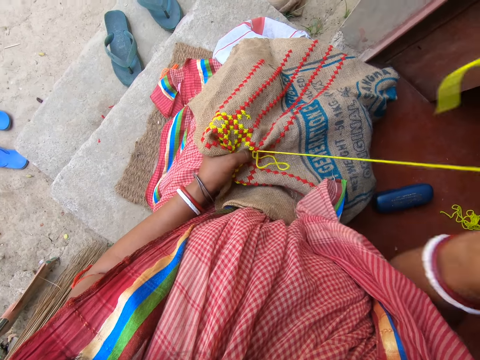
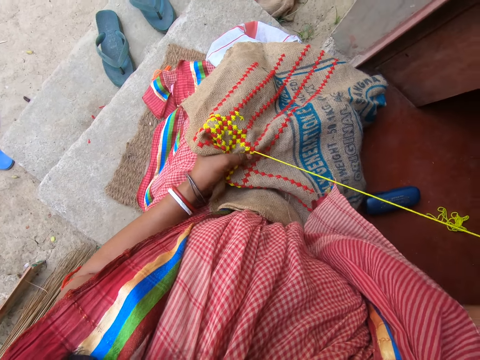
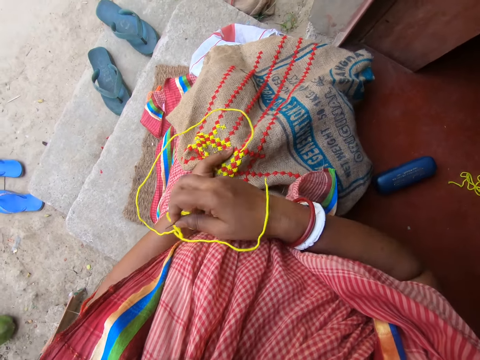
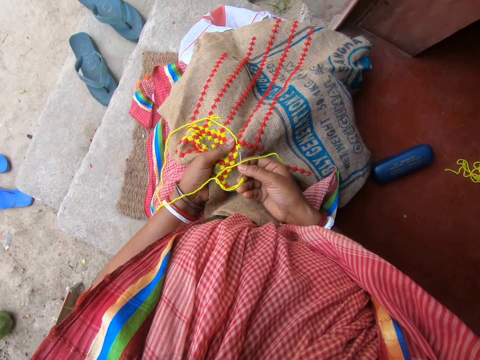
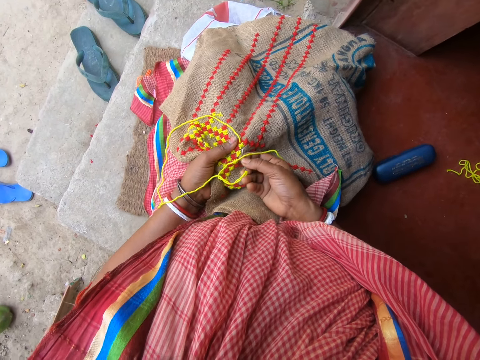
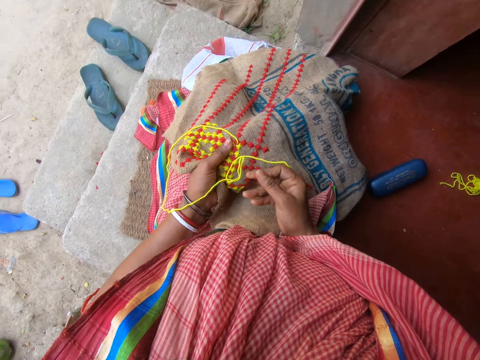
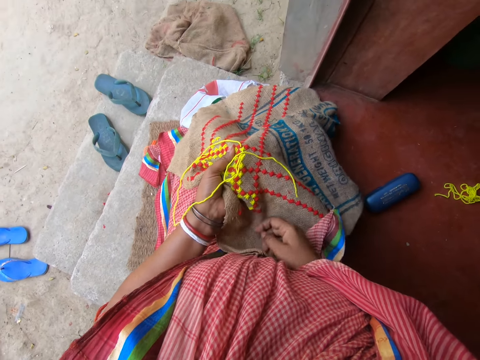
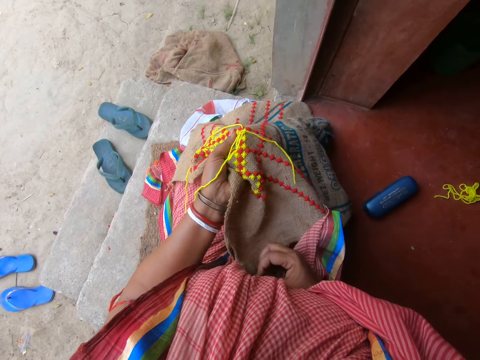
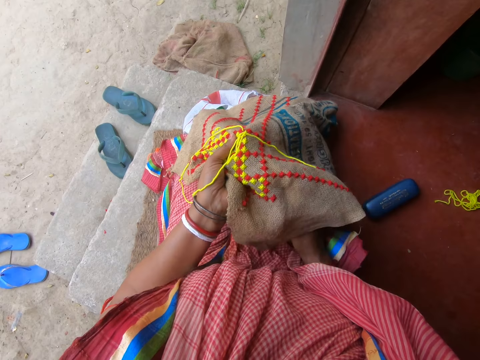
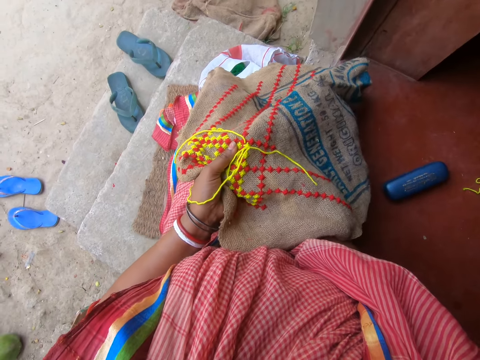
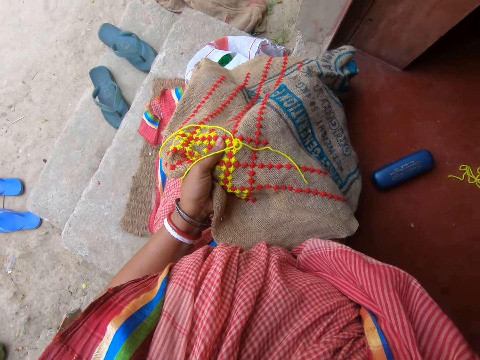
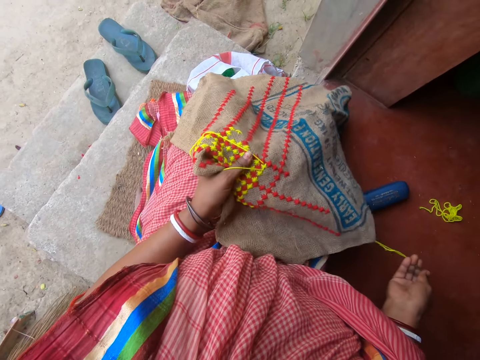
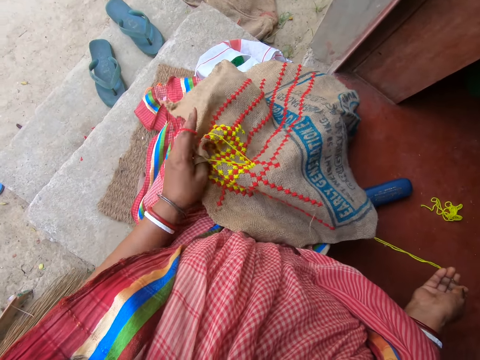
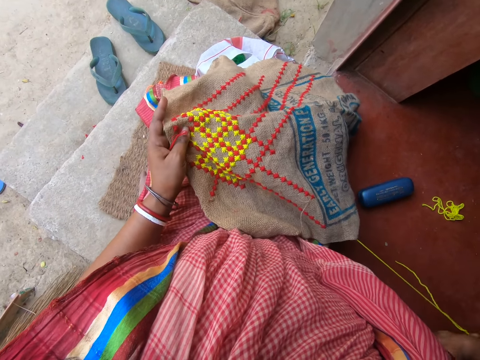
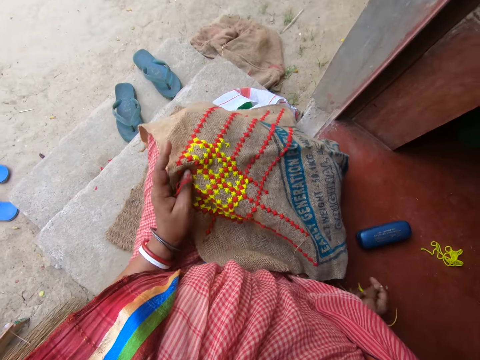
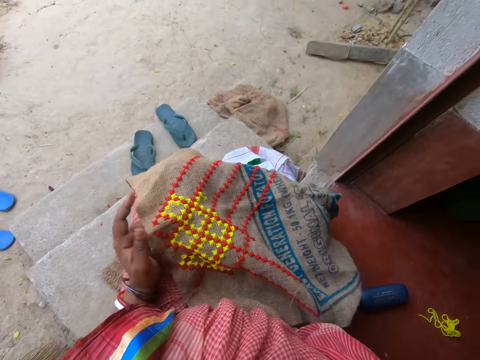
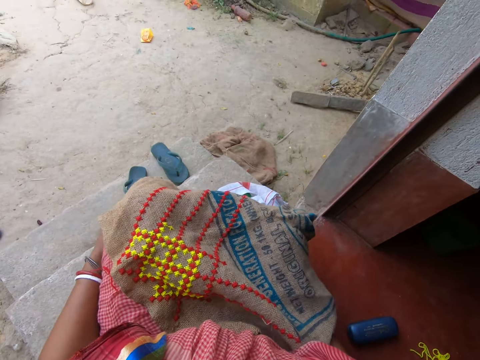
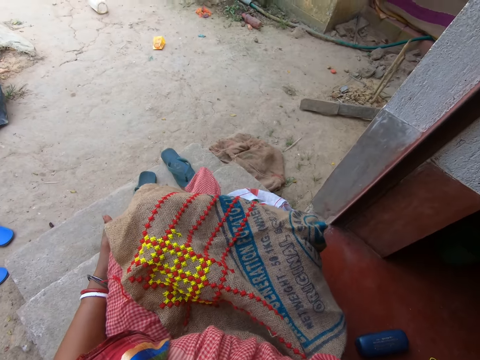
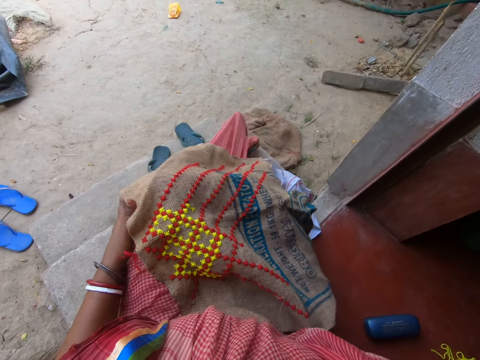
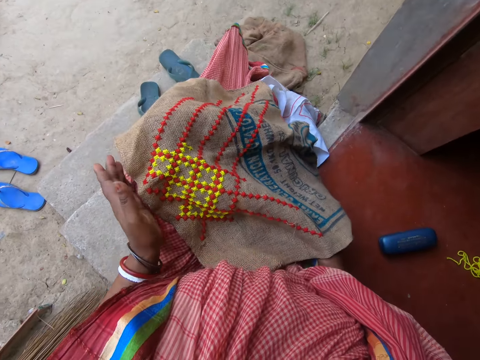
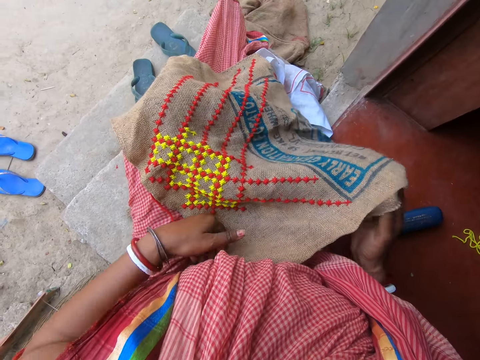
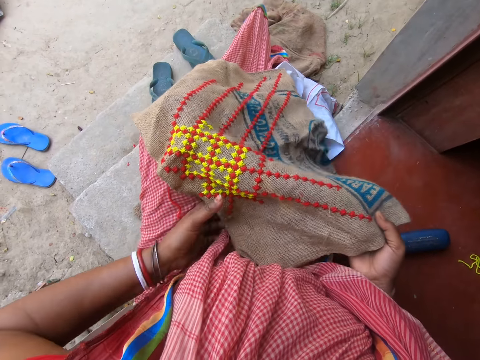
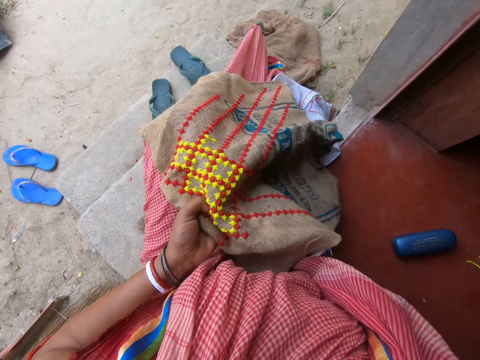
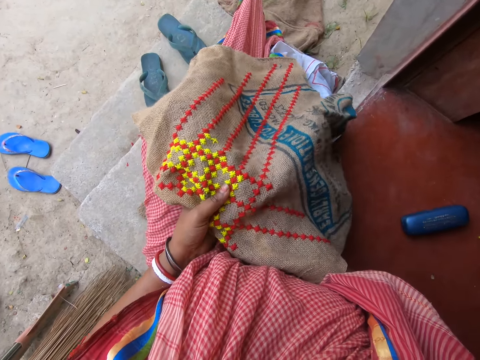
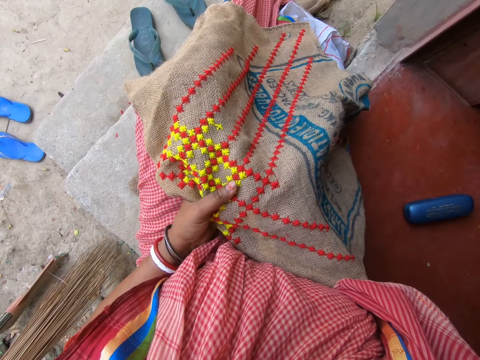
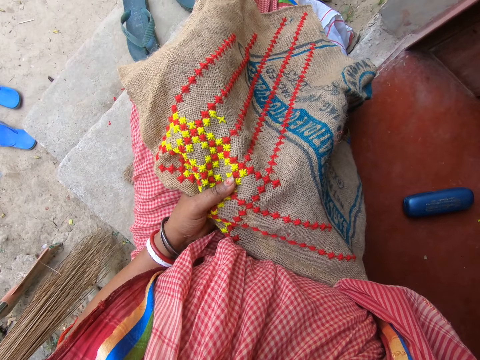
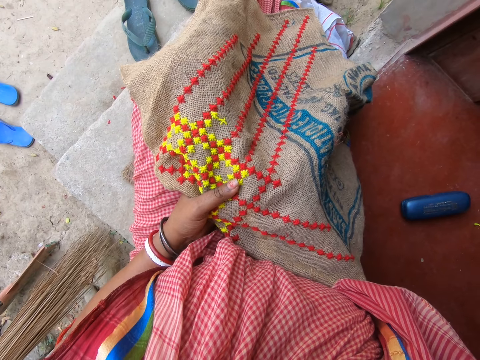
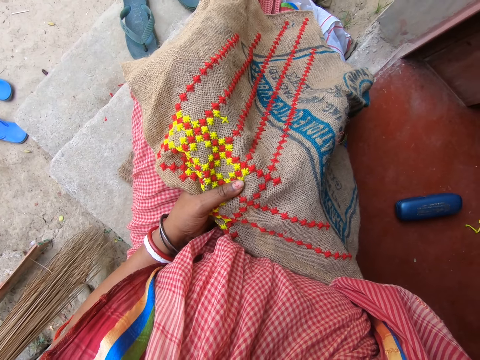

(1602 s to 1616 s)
The camera wearer puts the threaded needle into the fabric with her right hand. She holds the threaded needle under the fabric with her right hand. She pulls the threaded needle in the fabric with her right hand. She holds the piece of cloth on her body with both hands. She stretches her legs. She interacts with a man. She adjusts the piece of cloth on her body with both hands. She holds the fabric on her legs with both hands. She holds the fabric on her legs with her left hand. She puts the threaded needle into the fabric with her right hand. She sews the fabric.

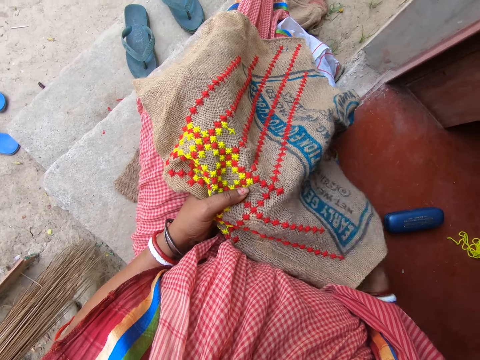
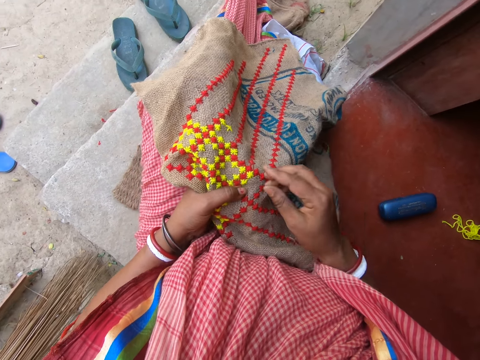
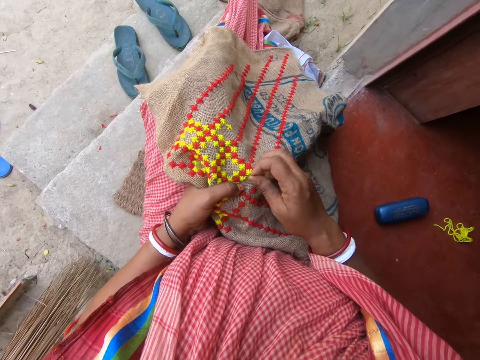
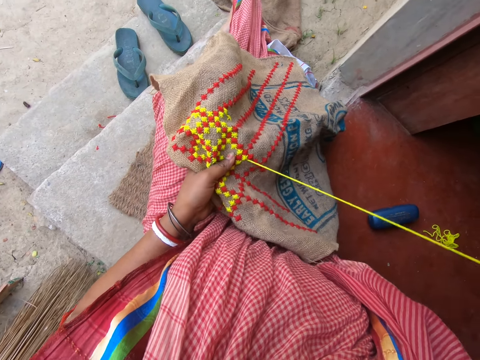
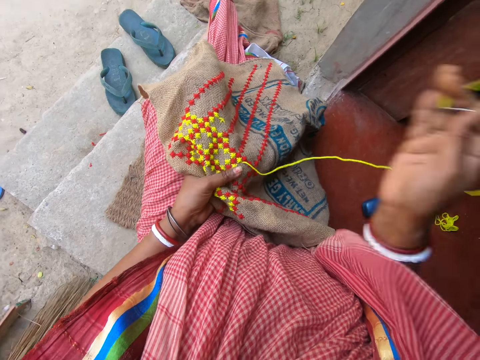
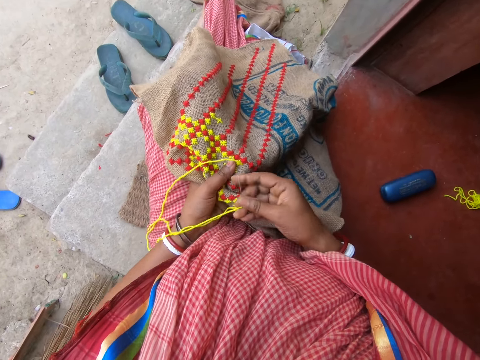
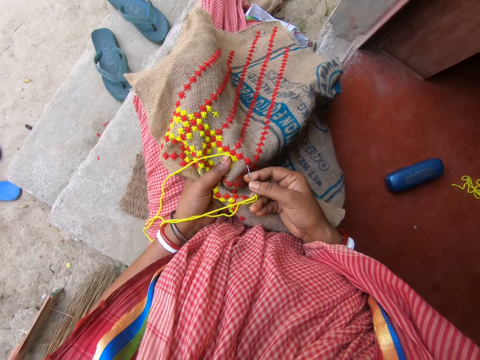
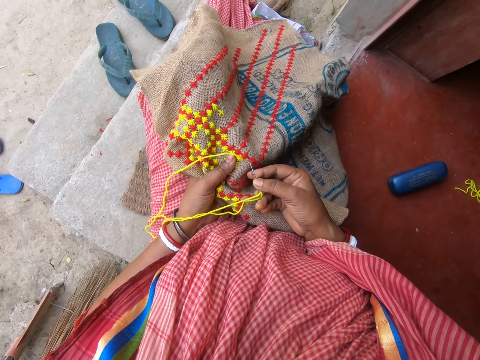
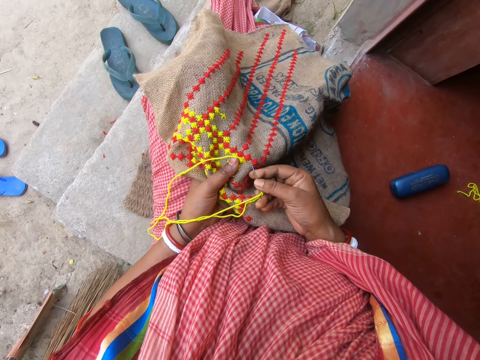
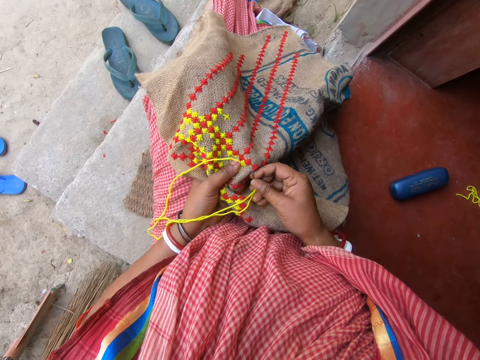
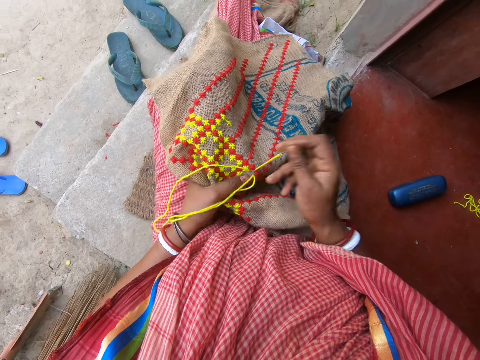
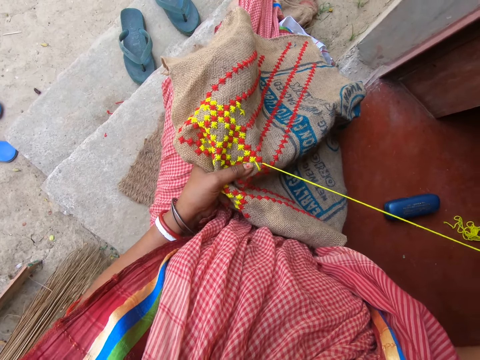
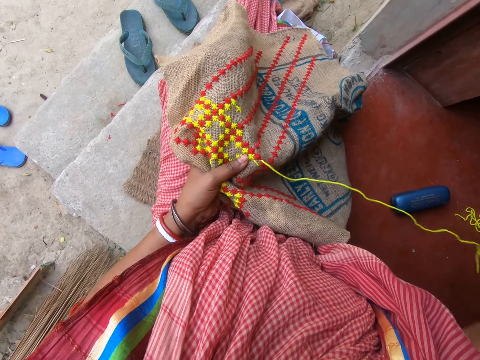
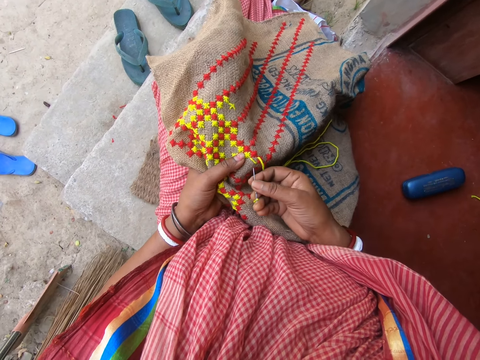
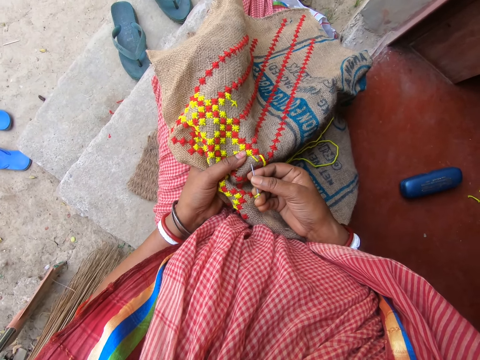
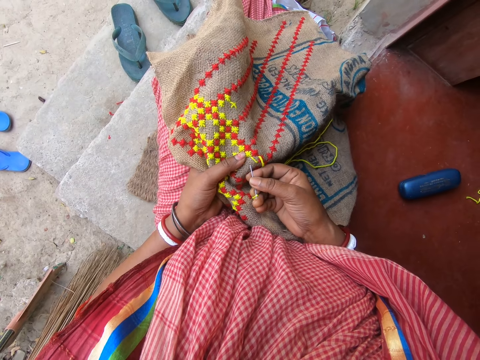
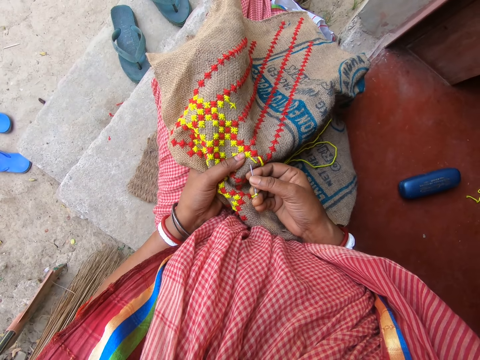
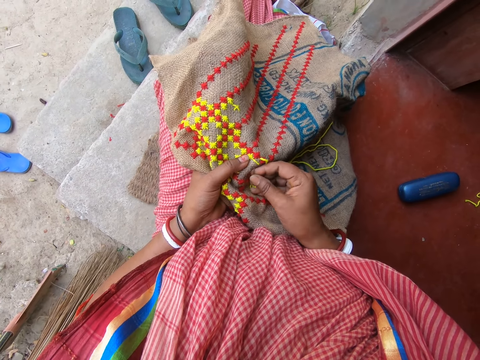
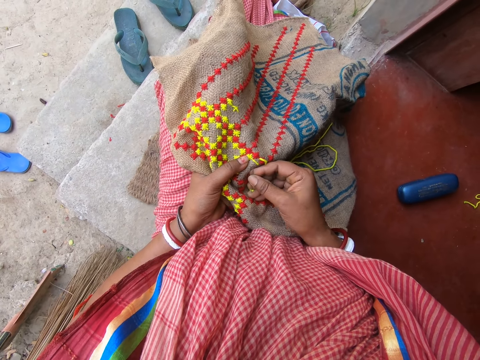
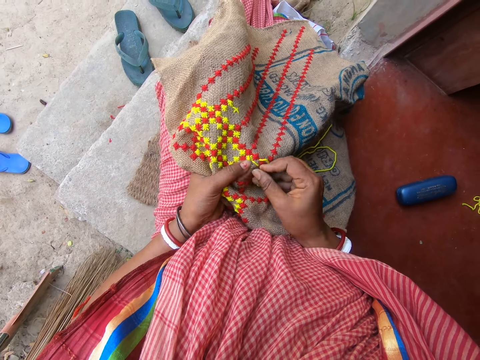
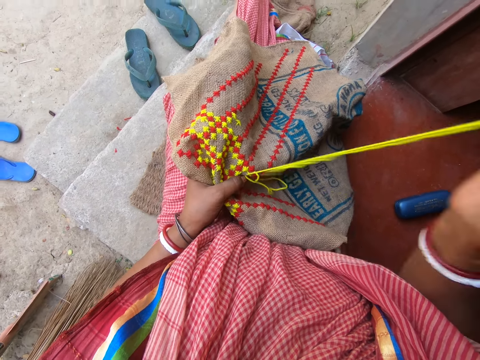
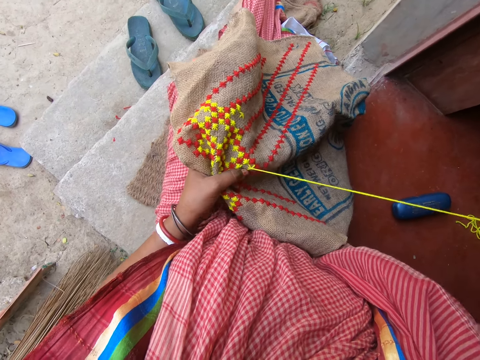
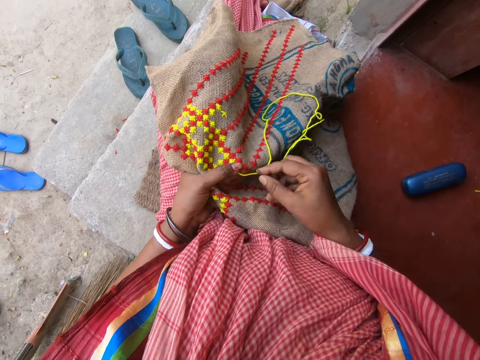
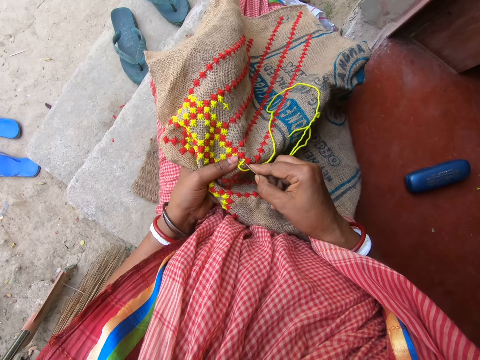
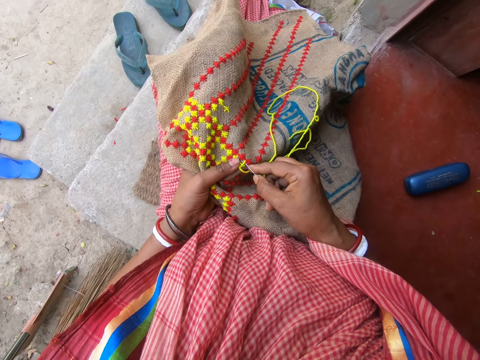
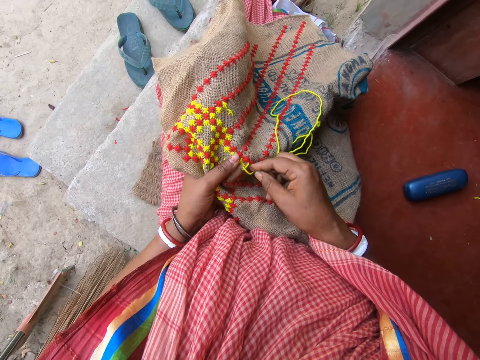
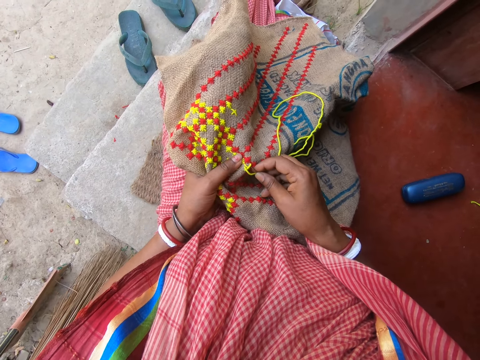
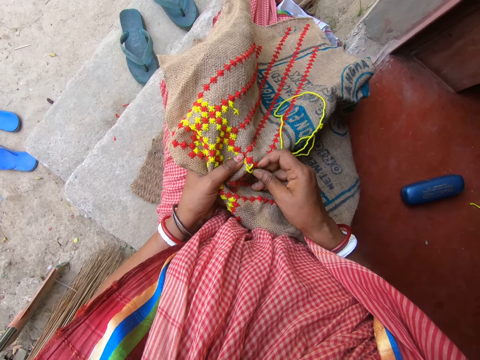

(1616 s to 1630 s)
The camera wearer holds the threaded needle under the fabric with her right hand. She pulls the threaded needle in the fabric with her right hand. She sews a pattern on the fabric with the threaded needle in her right hand.
